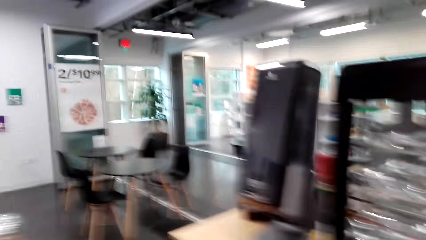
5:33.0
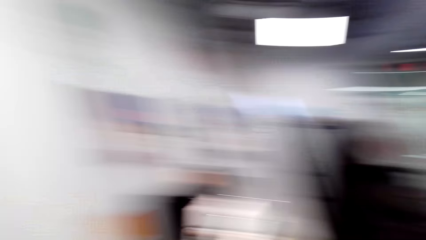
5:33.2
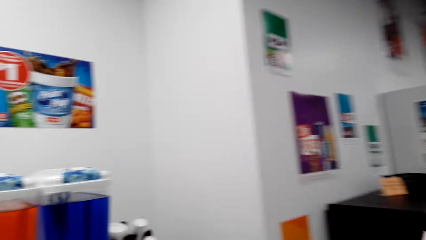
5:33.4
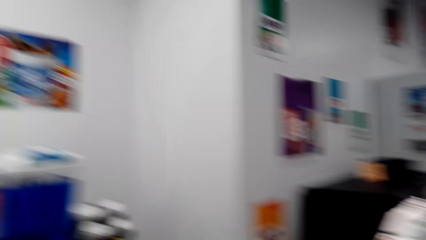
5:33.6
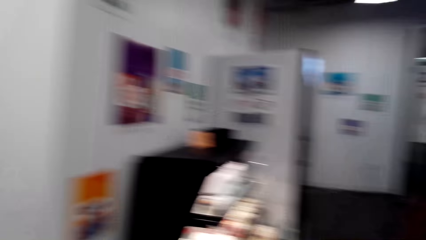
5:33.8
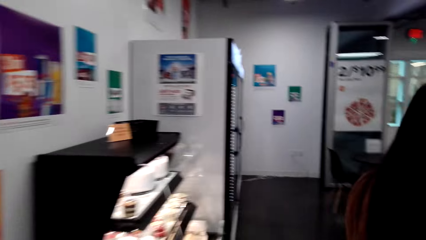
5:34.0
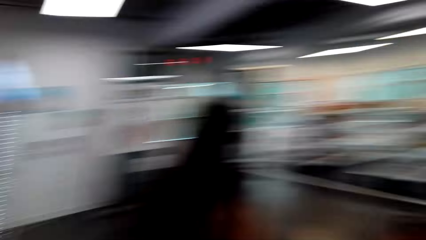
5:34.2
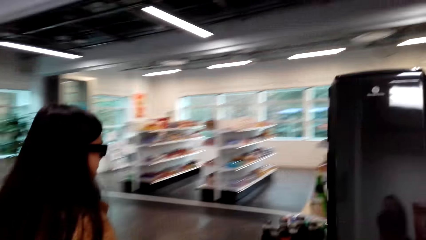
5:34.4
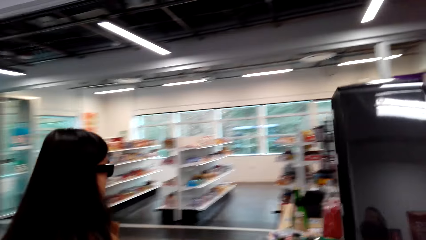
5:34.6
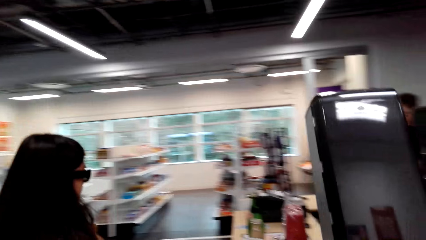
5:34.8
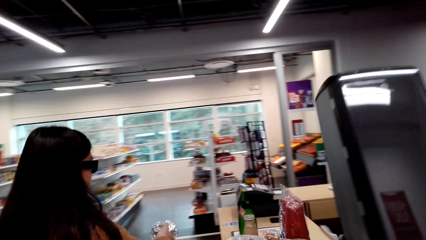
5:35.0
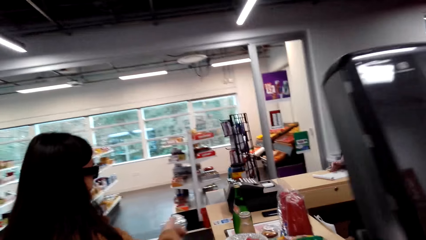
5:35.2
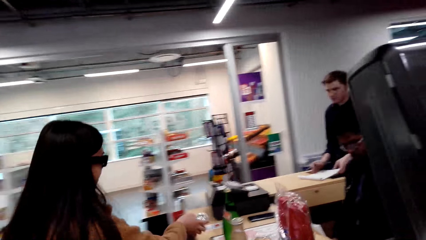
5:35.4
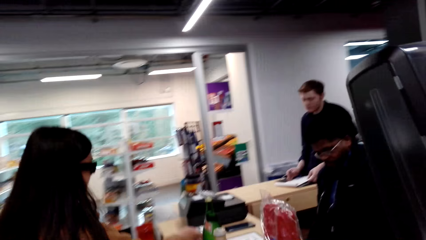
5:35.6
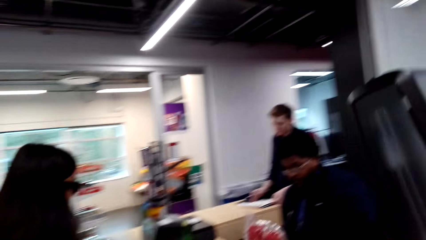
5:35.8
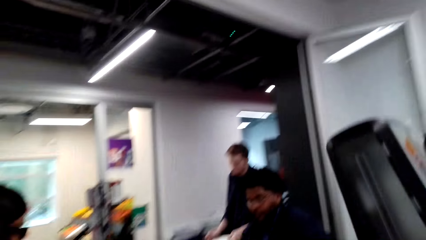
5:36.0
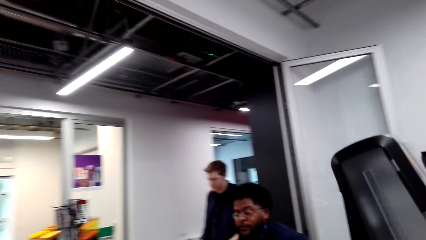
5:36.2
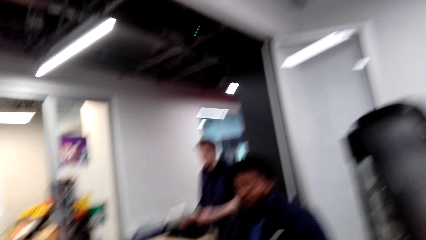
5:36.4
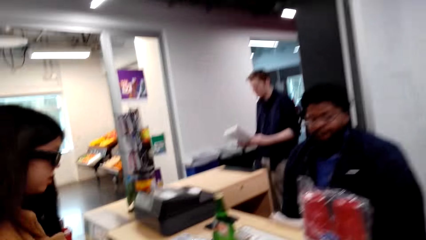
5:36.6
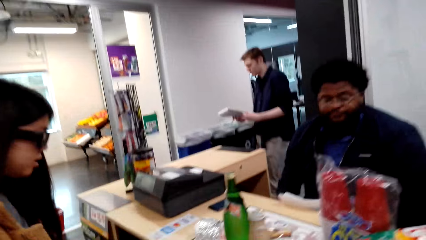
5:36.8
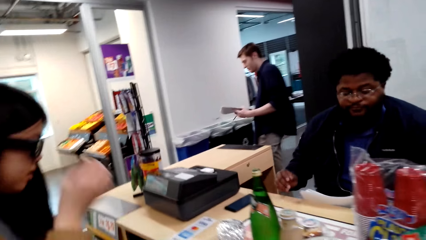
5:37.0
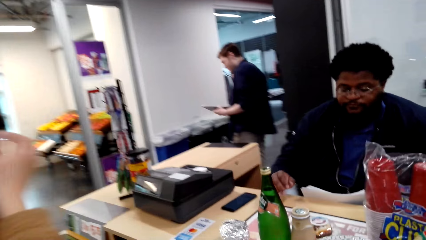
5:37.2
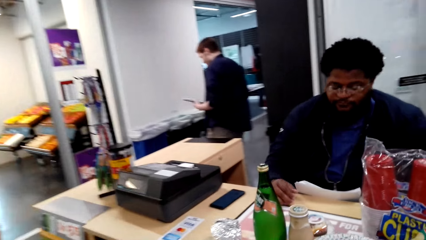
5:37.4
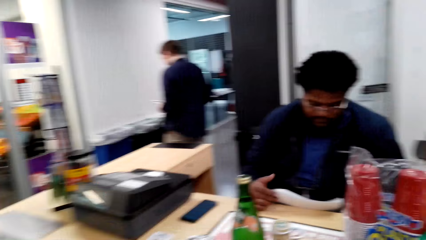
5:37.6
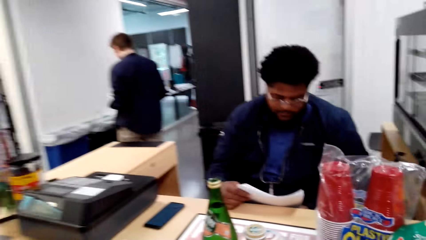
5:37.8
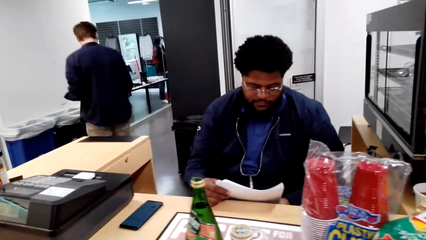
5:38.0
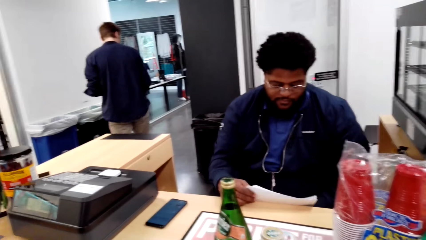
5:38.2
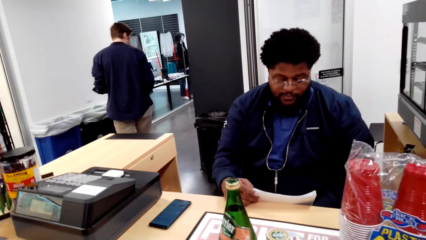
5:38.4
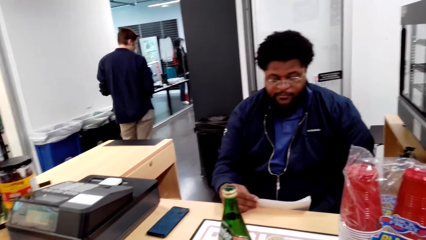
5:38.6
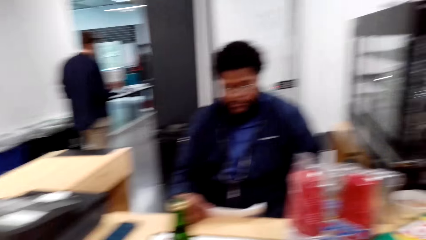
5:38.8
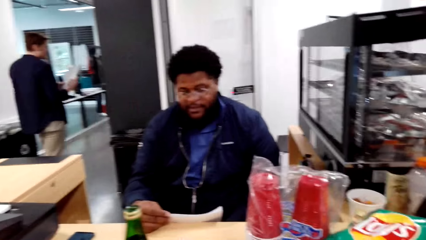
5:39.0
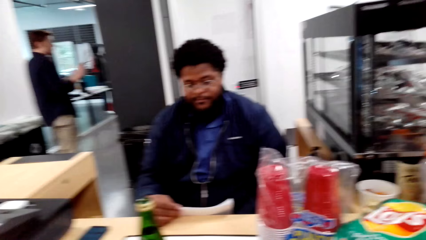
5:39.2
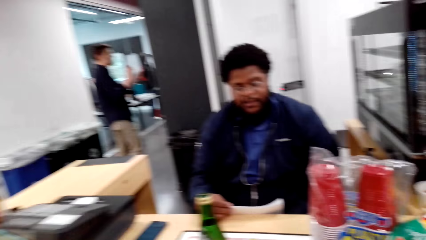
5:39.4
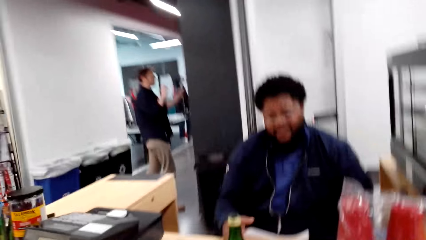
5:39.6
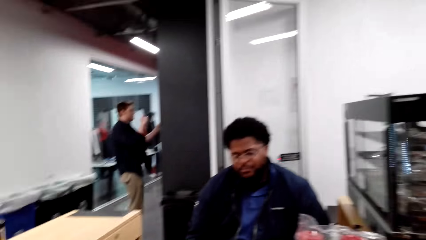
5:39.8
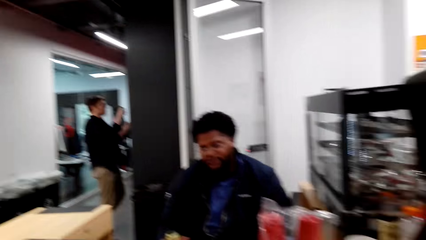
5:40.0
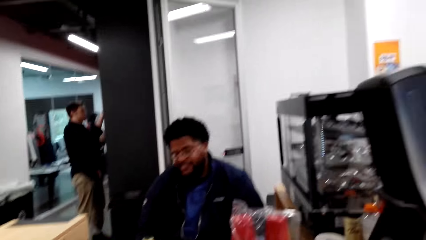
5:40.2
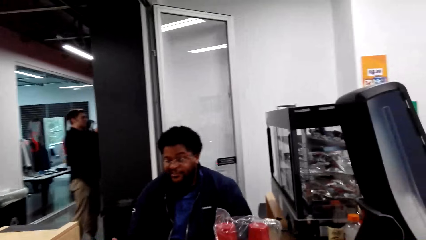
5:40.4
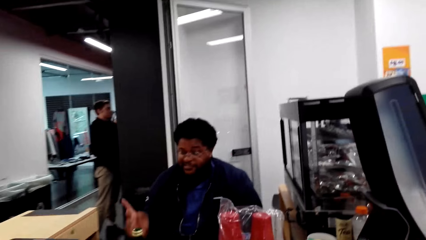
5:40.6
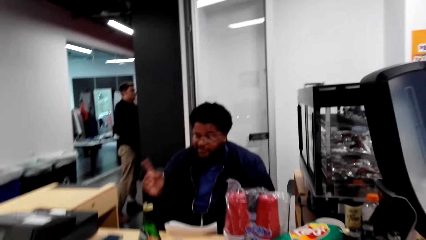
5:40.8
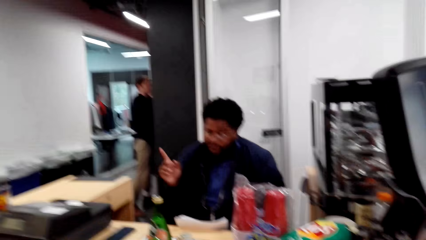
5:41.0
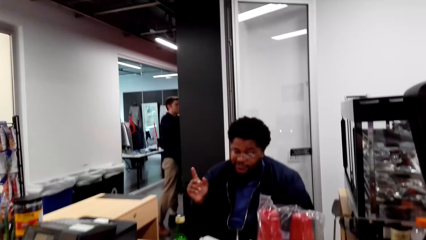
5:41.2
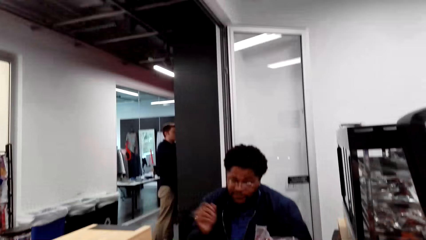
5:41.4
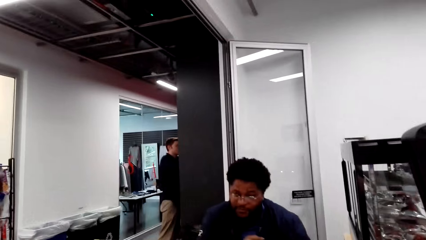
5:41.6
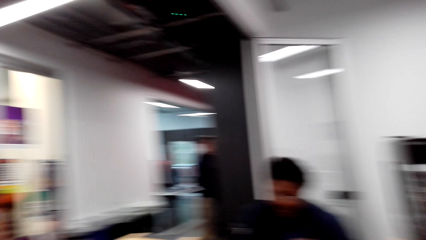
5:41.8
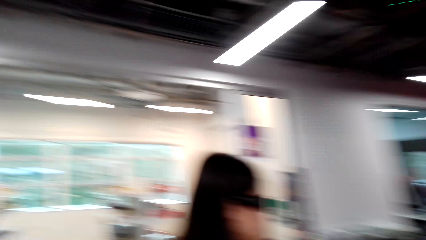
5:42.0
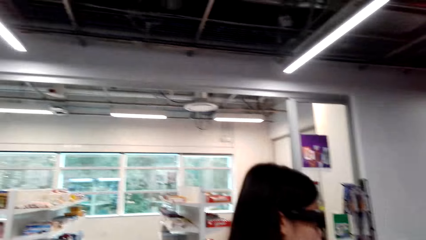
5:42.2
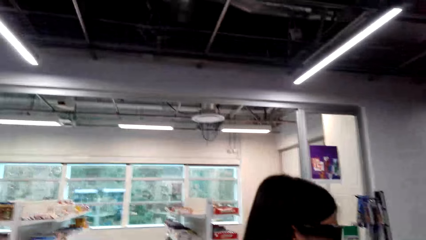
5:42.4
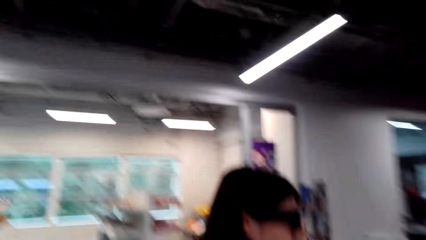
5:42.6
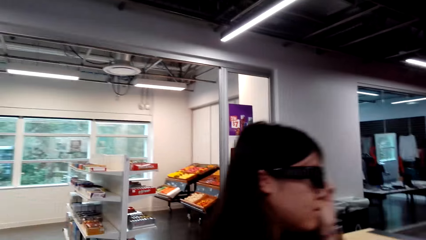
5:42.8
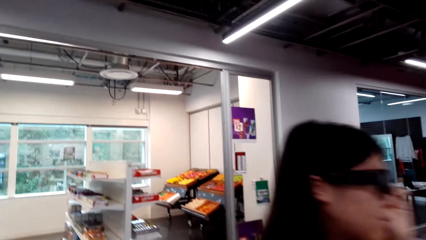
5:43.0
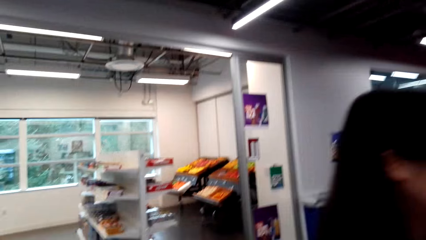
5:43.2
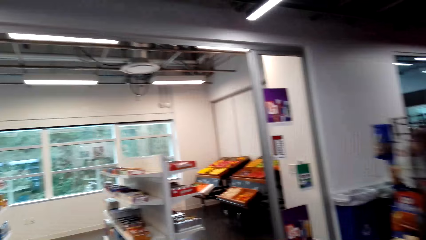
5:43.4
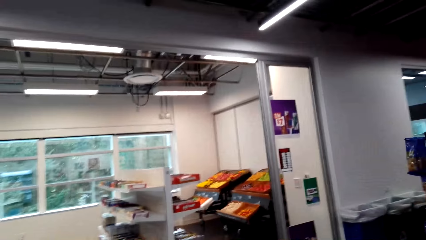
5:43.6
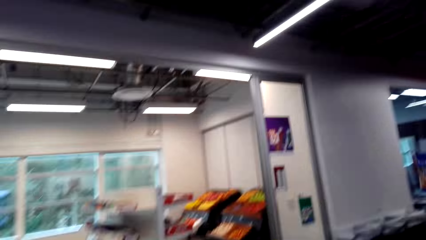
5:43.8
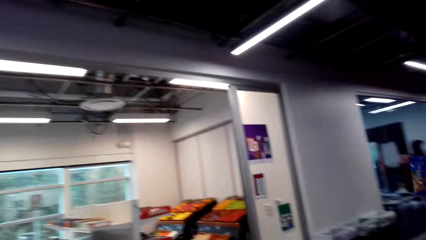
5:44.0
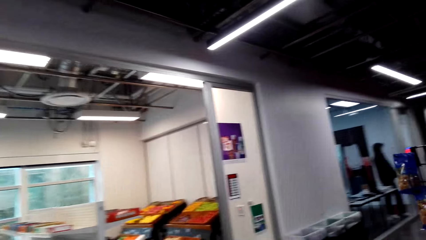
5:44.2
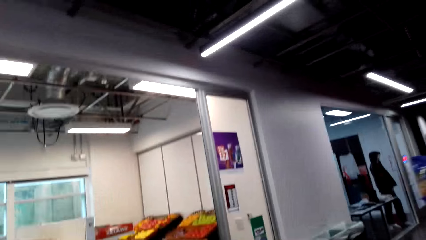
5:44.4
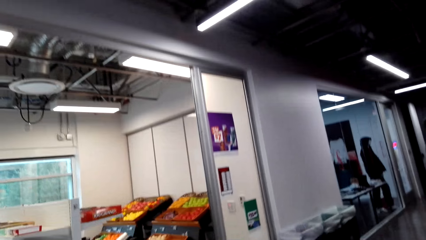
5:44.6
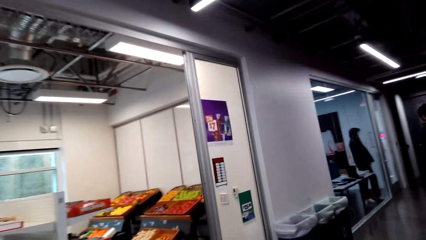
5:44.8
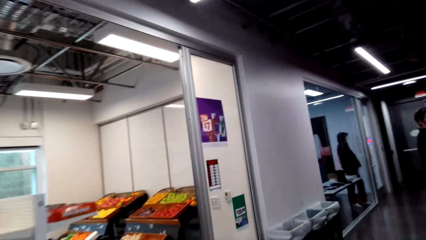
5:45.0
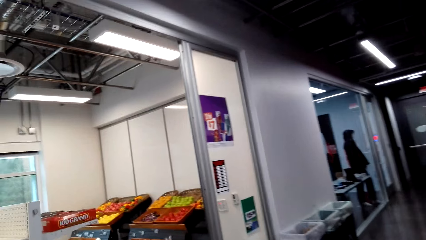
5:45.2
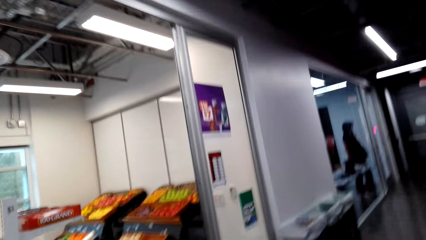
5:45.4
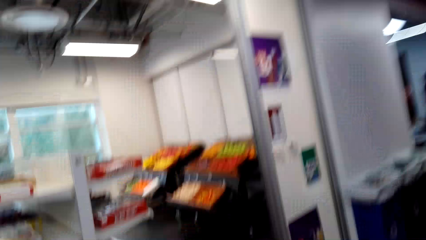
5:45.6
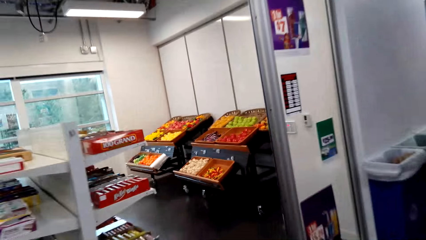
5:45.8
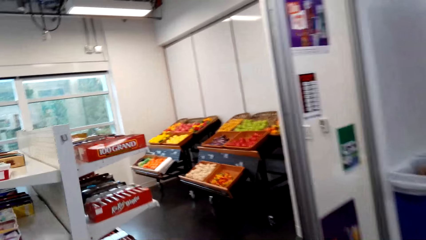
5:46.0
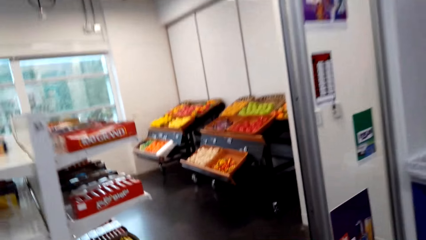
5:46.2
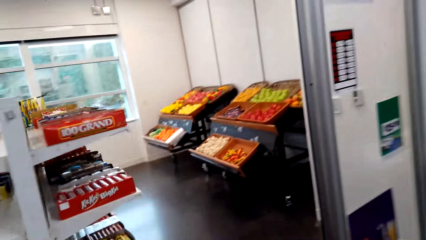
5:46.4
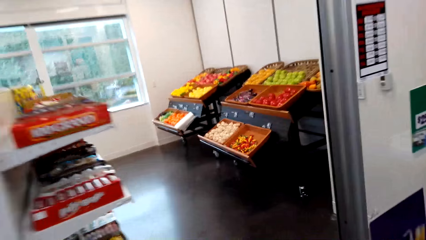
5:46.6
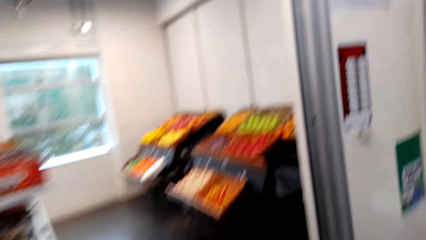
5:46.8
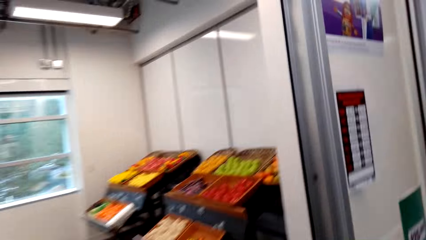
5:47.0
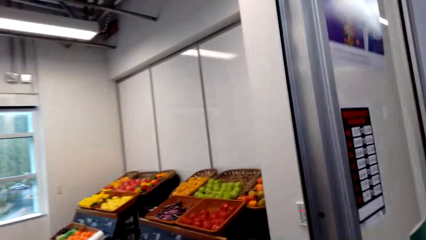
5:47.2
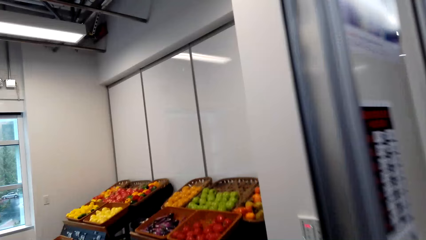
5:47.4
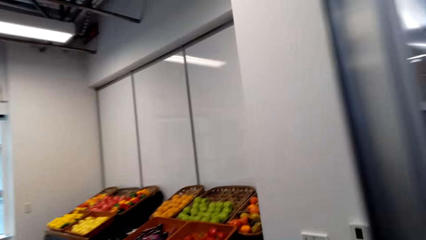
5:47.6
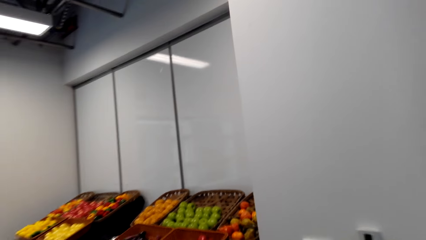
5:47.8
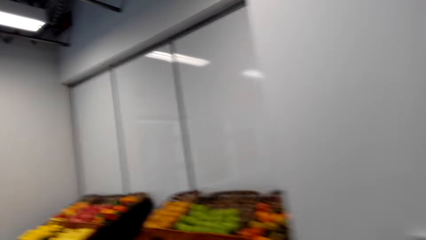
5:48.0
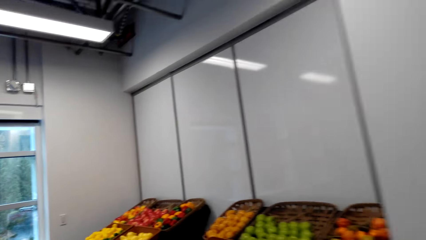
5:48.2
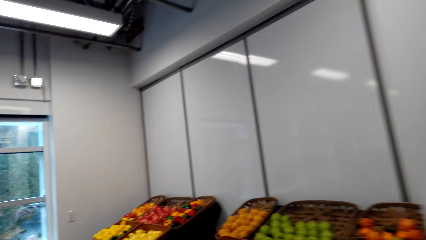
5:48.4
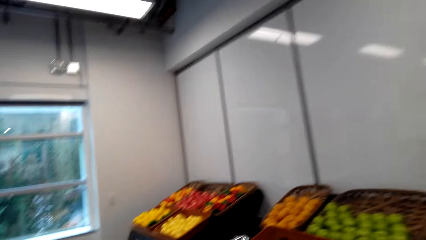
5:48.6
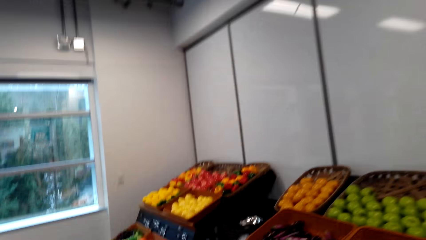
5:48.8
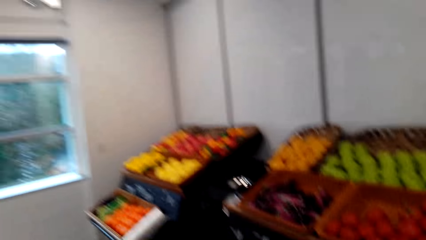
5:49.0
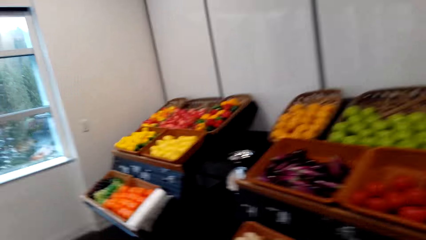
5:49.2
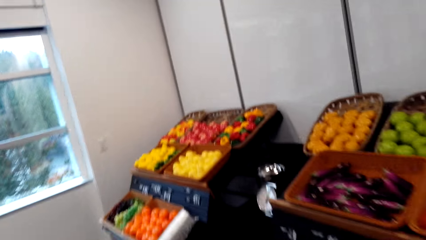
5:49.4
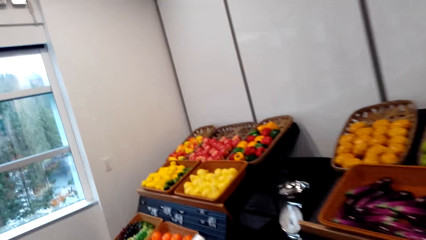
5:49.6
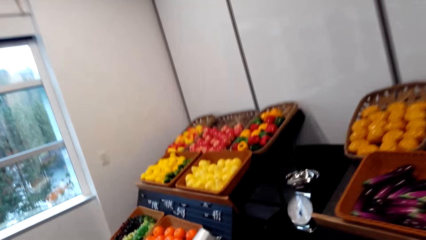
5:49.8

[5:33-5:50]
The camera wearer walks in the supermarket. A lady walks around. A cashier holds paper. The cashier talks with the lady. A man speaks to the camera wearer. The camera wearer looks around. They walk in the supermarket. They talk with the lady.
